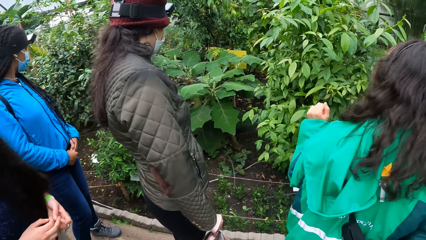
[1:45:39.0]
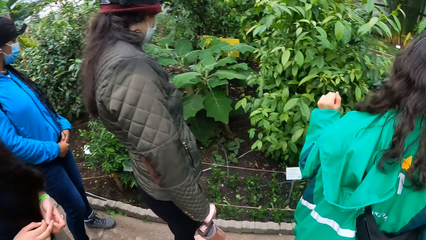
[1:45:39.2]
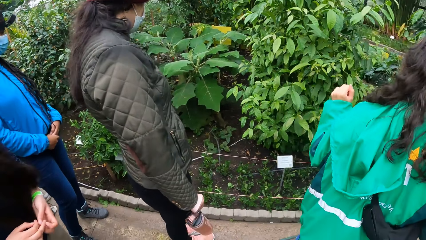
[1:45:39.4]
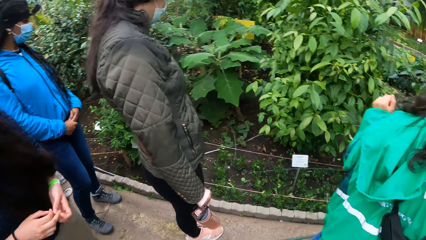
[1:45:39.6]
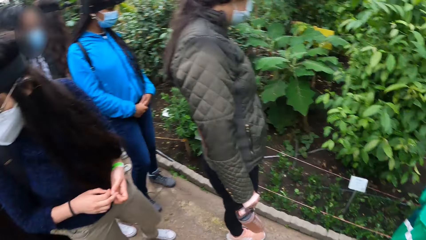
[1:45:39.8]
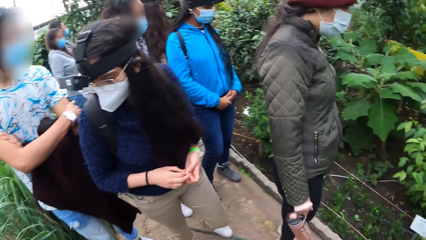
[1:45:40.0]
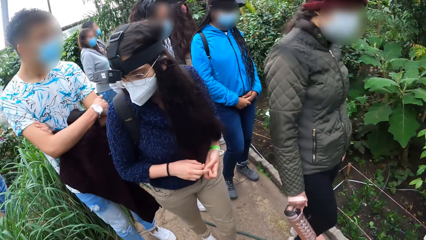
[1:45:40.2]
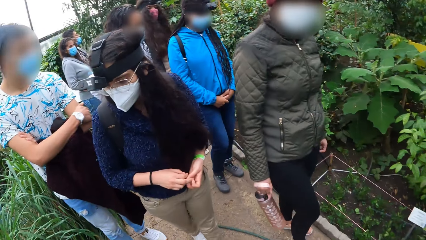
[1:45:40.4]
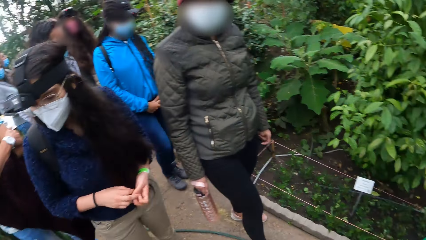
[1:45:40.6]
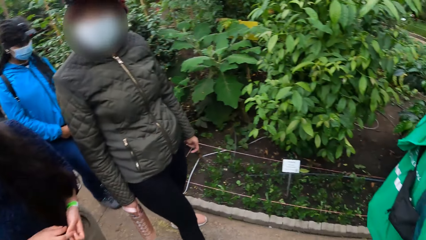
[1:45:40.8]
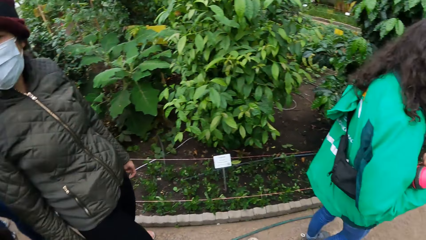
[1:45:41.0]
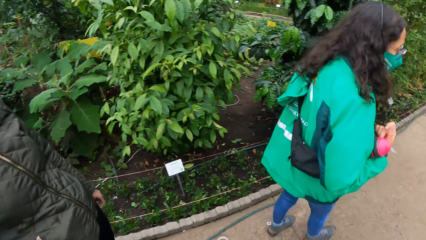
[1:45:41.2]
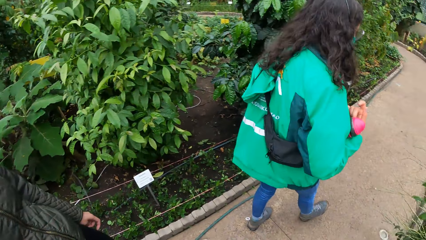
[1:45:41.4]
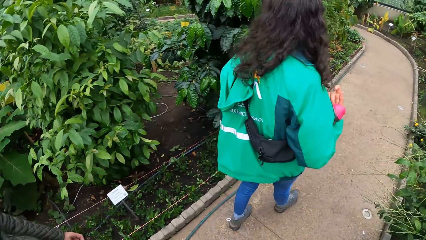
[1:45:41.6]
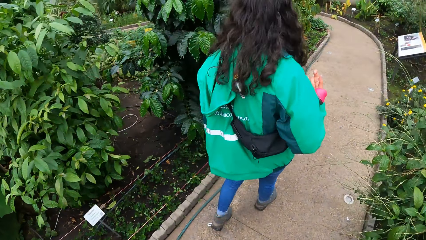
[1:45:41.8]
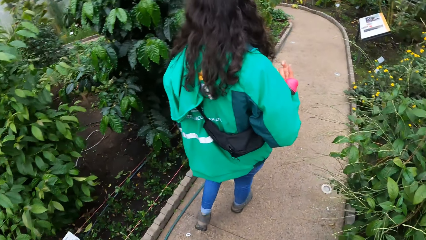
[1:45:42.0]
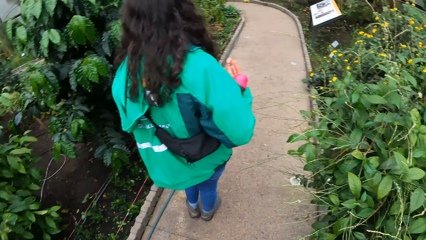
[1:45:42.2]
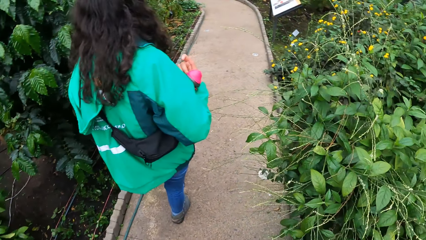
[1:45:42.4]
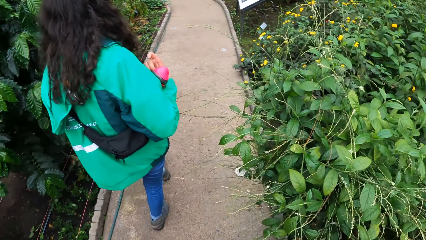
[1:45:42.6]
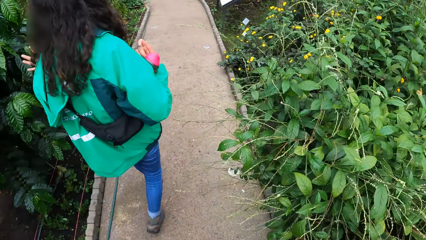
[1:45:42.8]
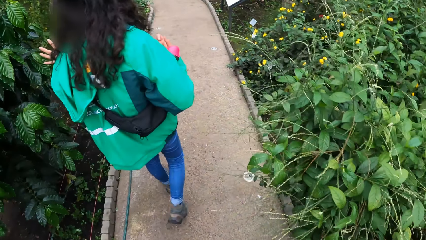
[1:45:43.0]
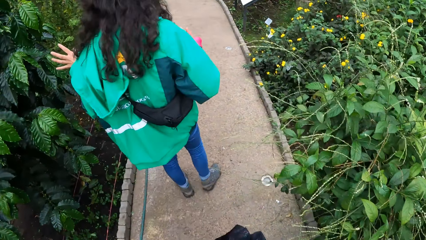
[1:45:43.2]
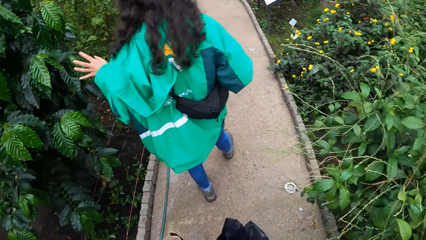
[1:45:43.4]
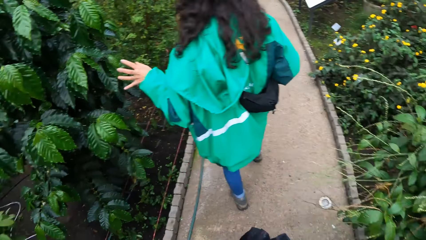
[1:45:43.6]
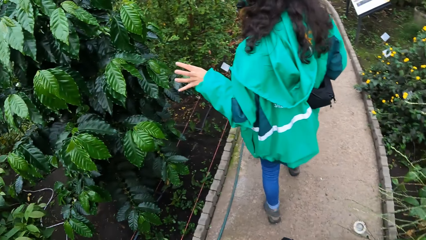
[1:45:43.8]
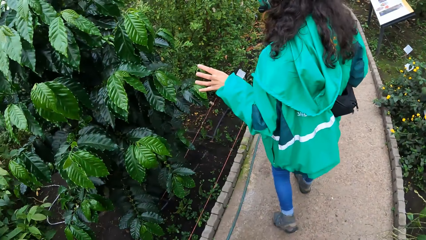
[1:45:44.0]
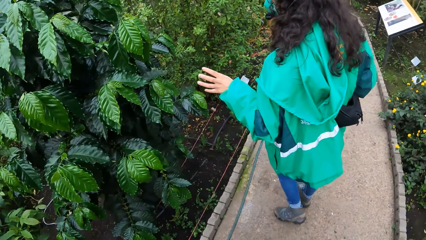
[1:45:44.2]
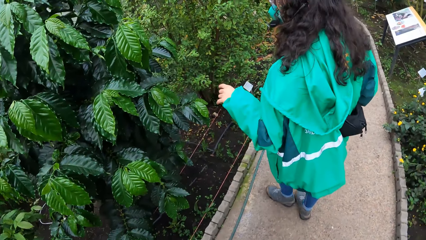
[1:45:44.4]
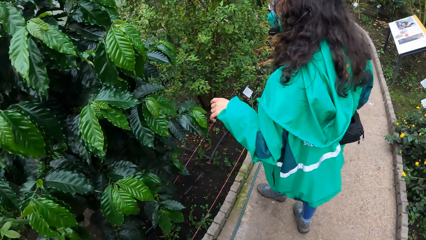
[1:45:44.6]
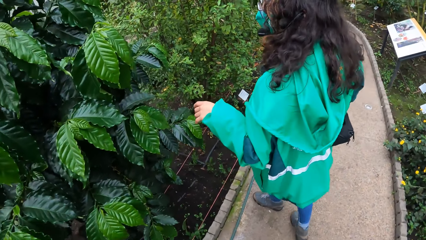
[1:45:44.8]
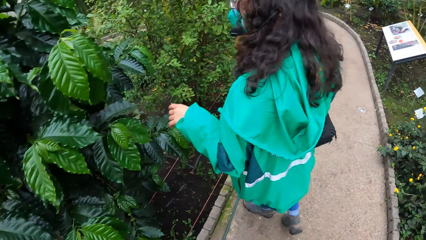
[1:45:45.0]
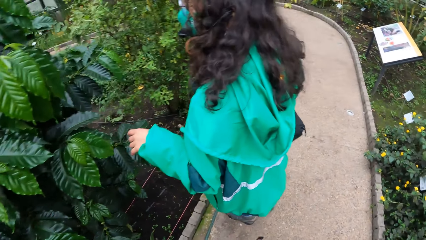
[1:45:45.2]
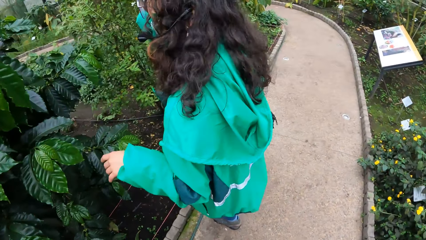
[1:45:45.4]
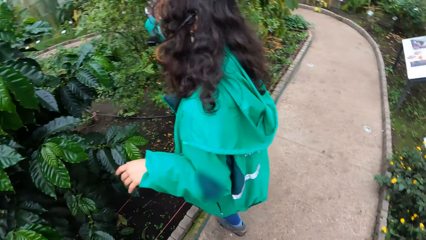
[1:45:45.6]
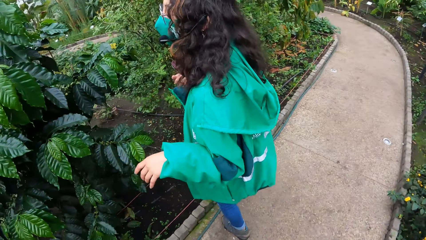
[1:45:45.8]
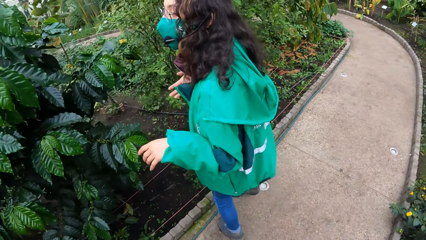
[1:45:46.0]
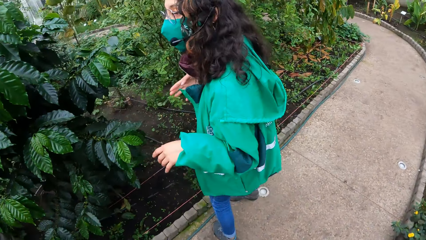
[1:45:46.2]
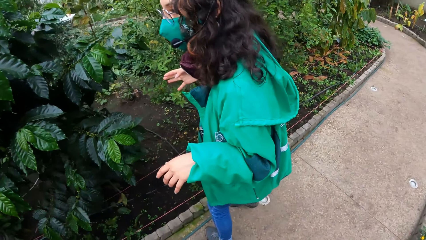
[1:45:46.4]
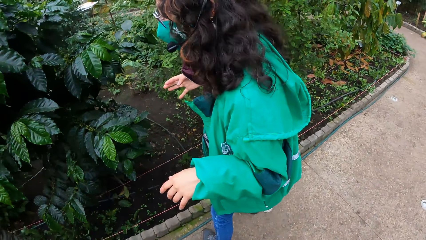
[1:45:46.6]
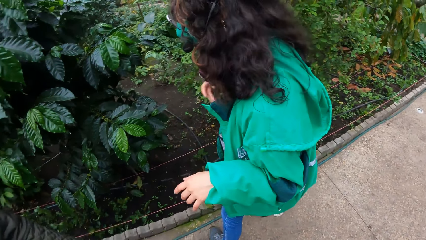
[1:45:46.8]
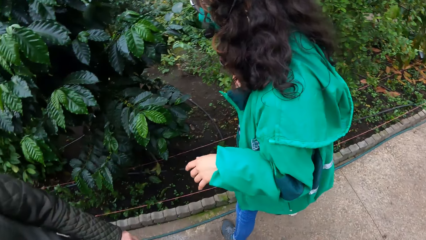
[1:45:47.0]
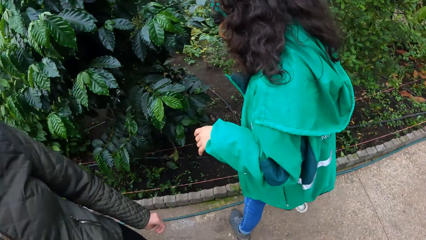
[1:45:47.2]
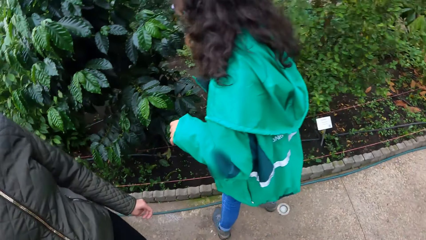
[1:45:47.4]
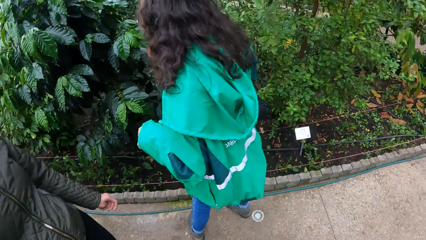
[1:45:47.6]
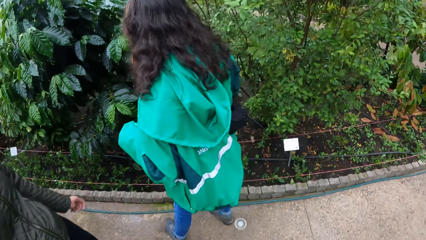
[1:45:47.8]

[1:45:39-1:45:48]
The camera wearer looks around the greenhouse. They walk on the pavement.

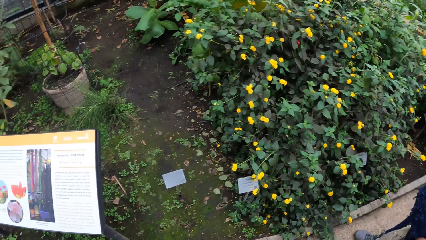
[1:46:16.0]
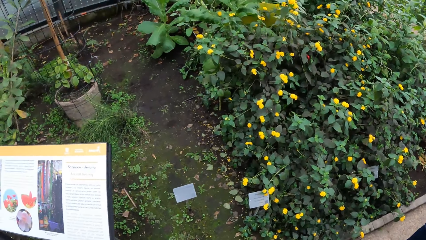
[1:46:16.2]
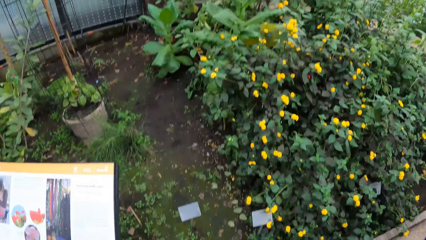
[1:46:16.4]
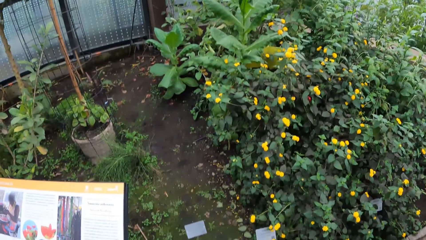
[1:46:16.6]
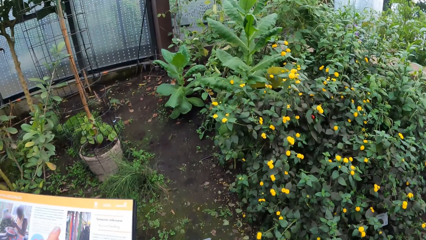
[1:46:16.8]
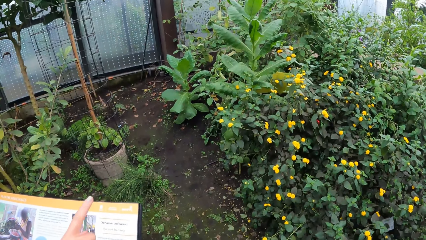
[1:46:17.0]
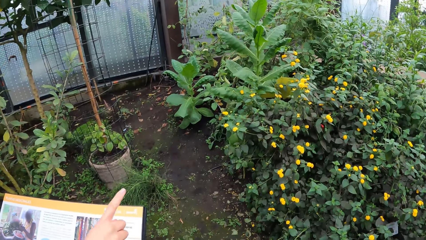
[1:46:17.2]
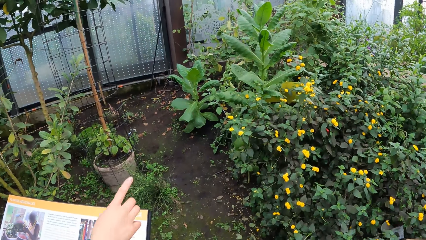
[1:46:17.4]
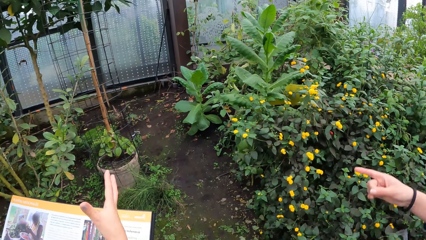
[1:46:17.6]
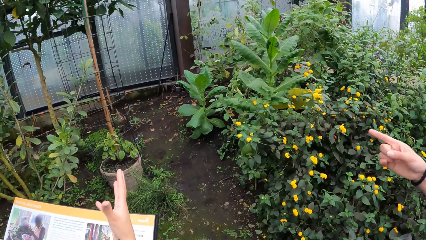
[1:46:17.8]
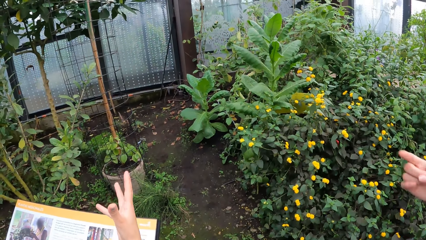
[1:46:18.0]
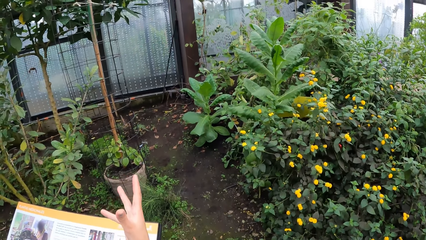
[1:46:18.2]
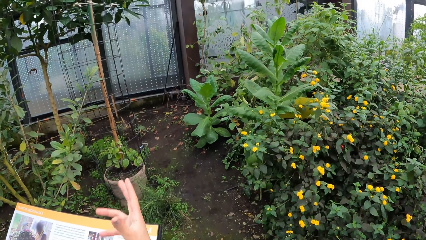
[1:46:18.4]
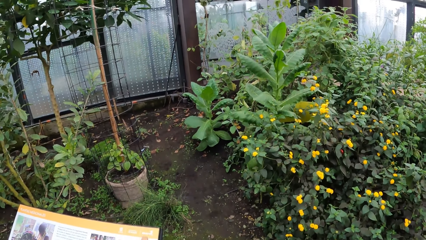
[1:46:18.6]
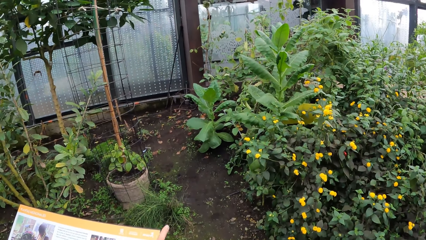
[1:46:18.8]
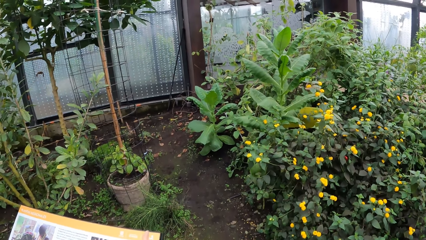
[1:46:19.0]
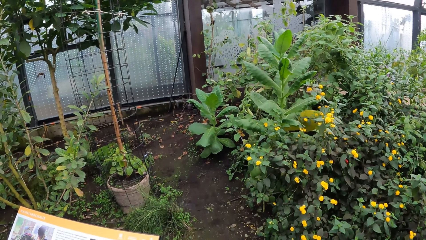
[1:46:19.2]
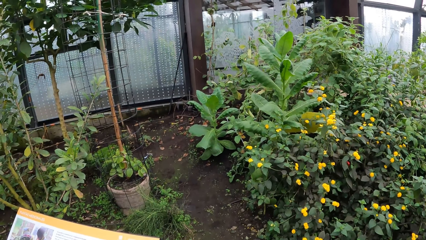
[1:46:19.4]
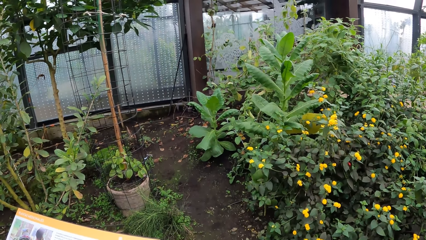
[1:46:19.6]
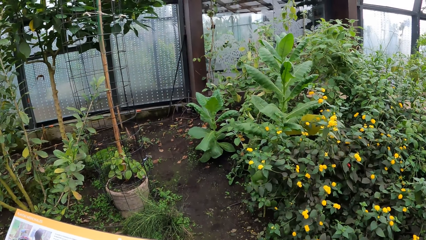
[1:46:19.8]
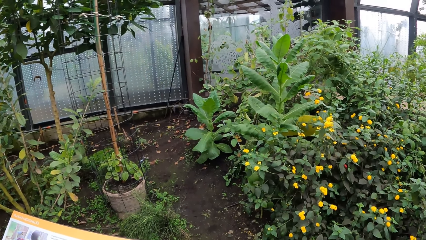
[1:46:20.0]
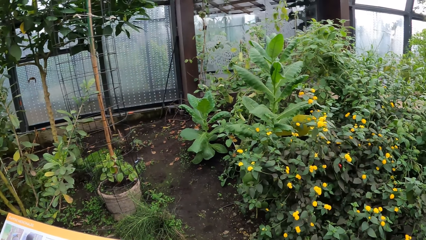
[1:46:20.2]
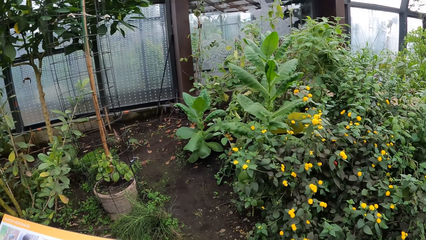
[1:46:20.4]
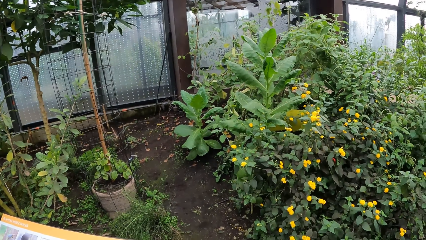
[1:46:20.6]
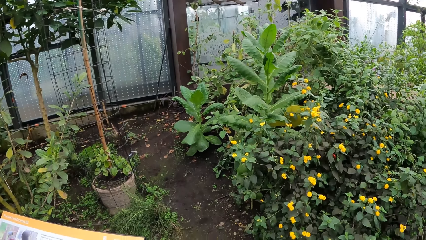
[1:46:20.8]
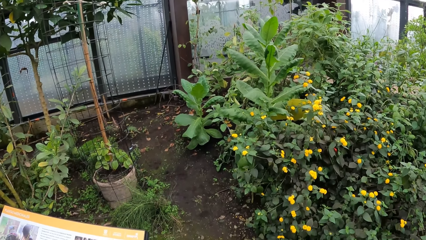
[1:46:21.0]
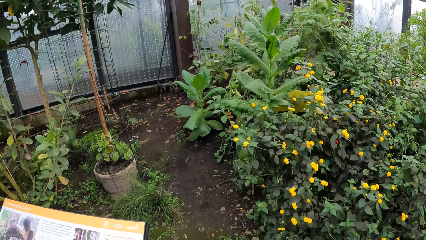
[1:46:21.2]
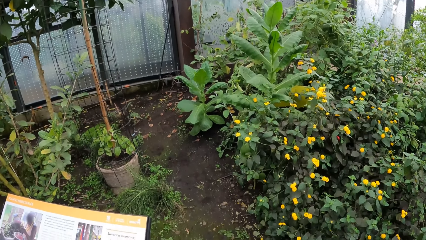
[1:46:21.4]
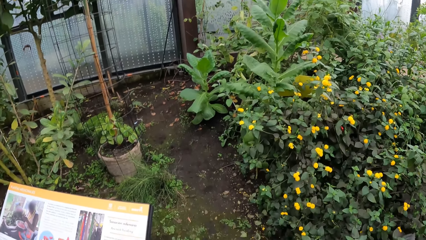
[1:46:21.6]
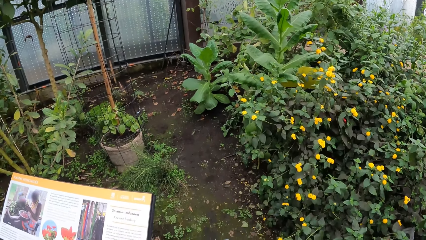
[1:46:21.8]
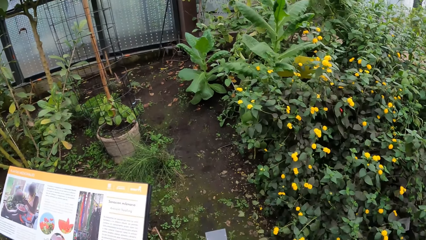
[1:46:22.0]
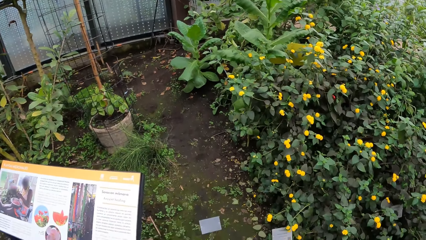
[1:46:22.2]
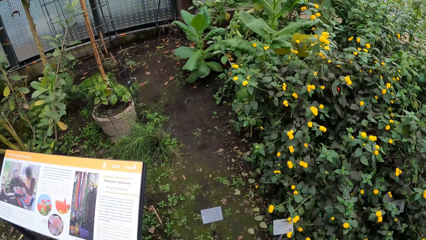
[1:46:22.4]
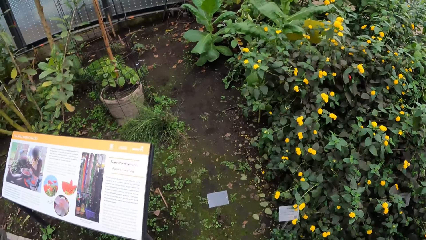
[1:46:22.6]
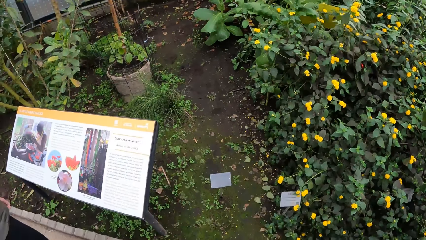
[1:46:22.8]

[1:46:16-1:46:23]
The camera wearer looks around the greenhouse.
